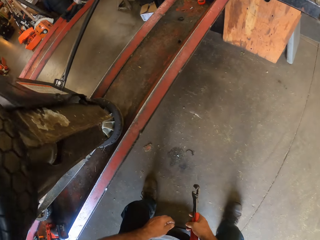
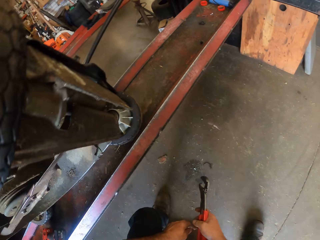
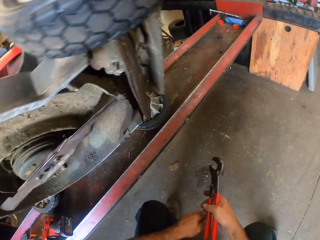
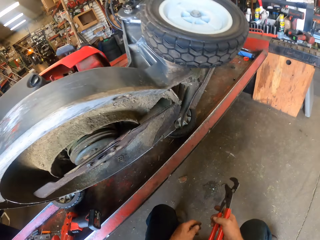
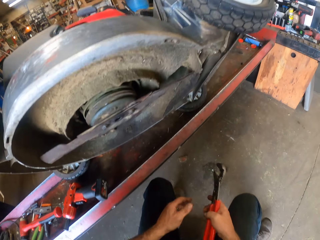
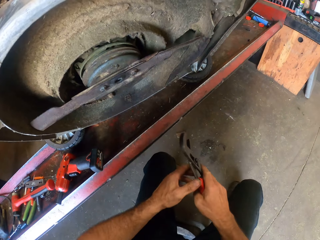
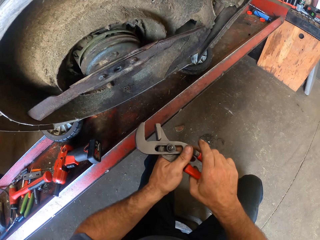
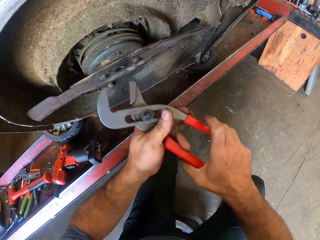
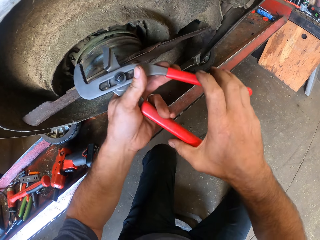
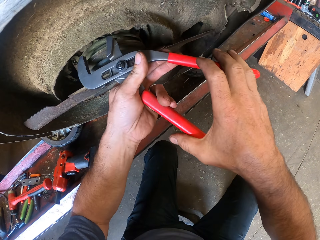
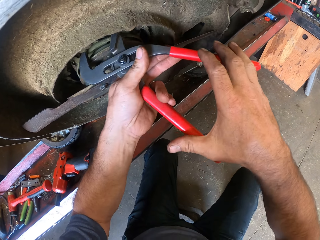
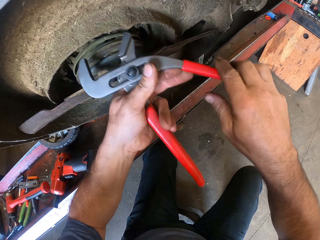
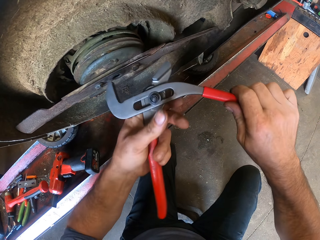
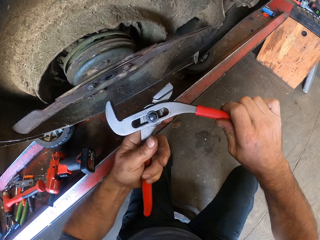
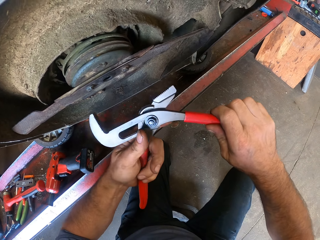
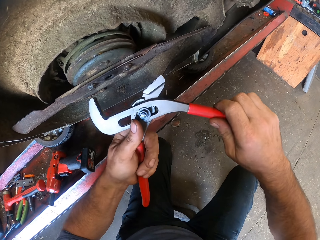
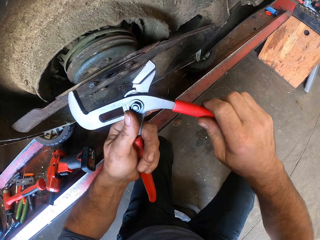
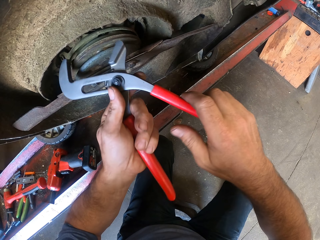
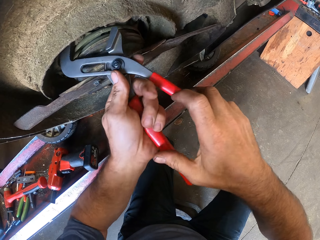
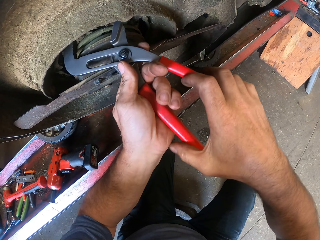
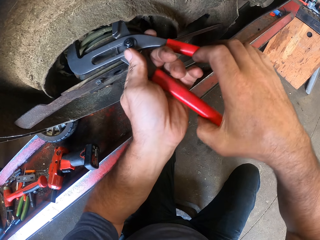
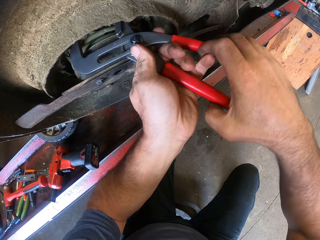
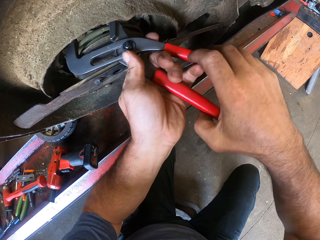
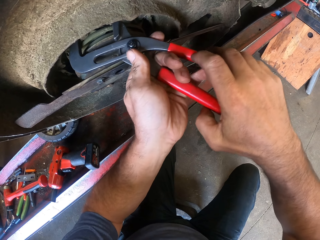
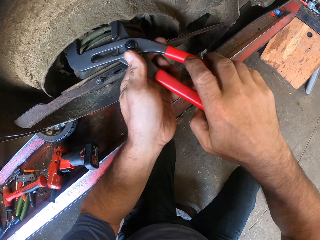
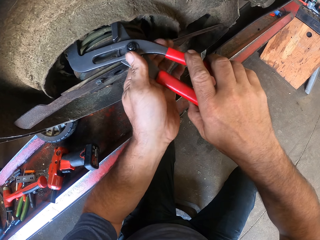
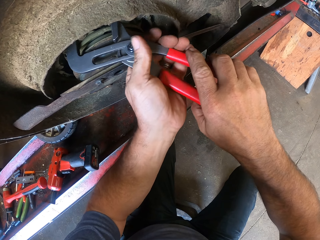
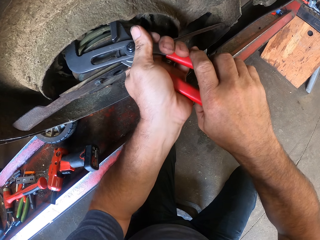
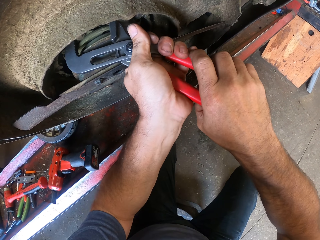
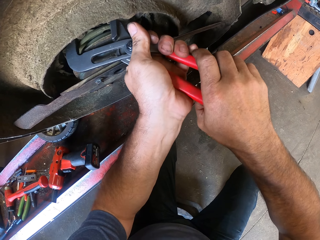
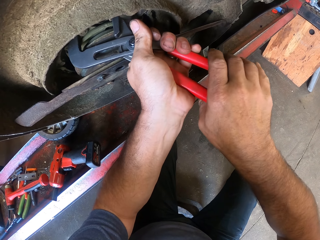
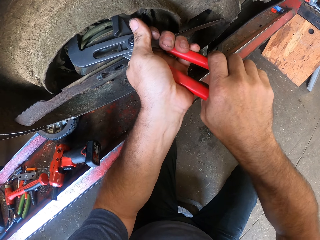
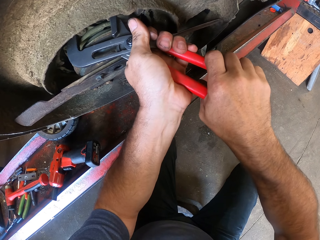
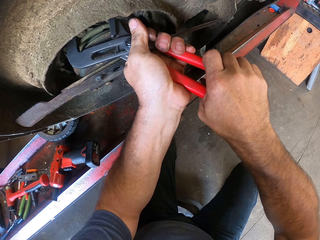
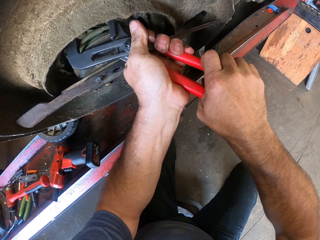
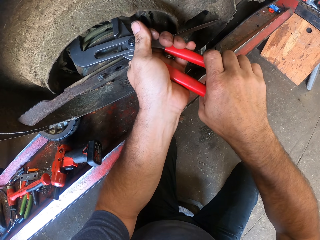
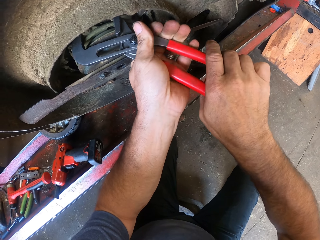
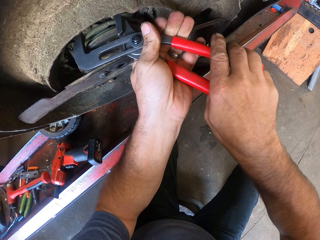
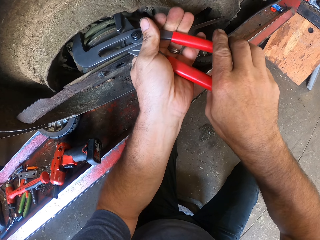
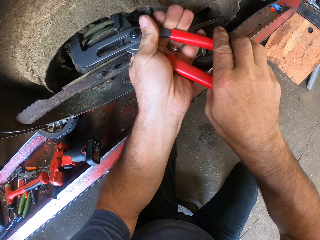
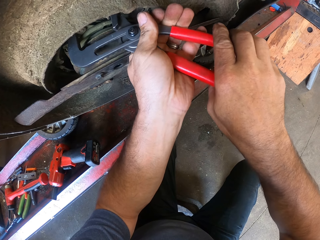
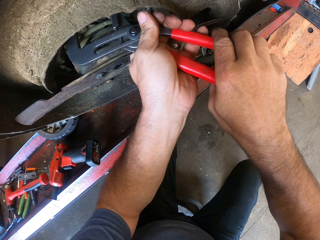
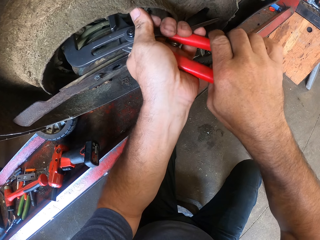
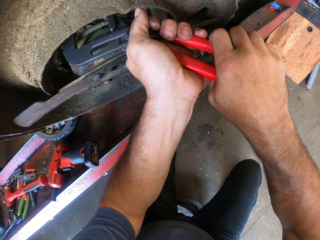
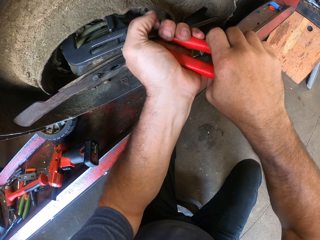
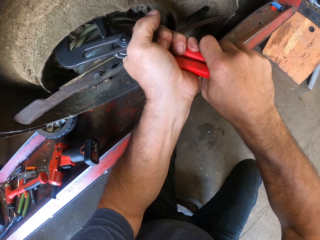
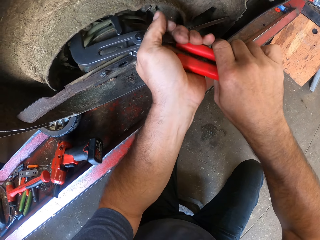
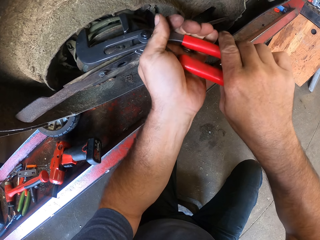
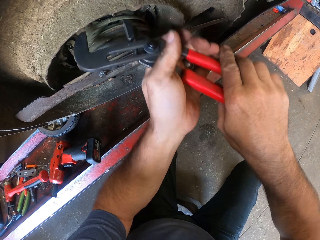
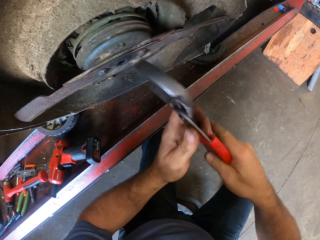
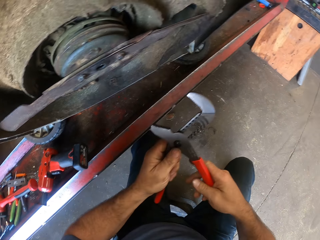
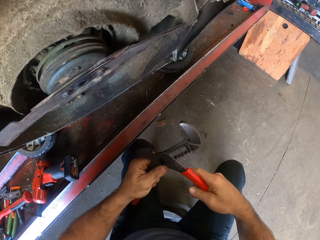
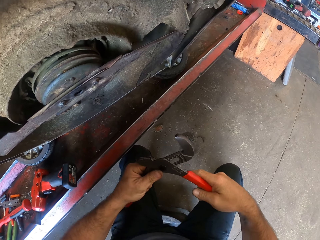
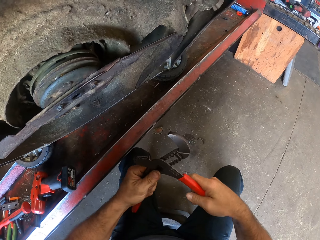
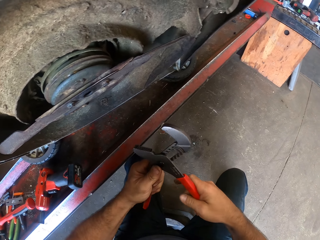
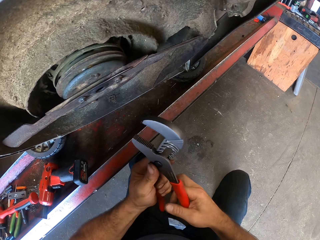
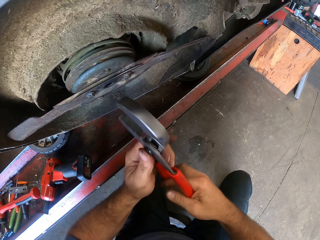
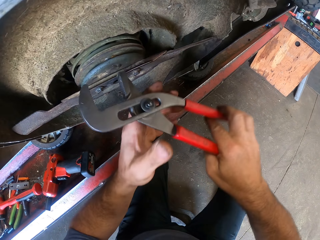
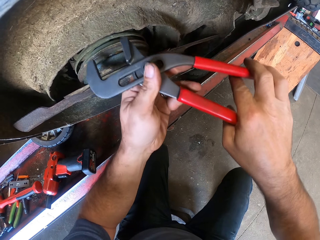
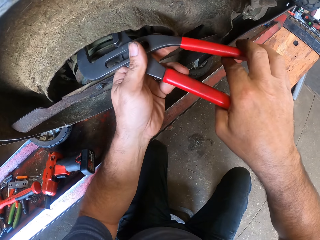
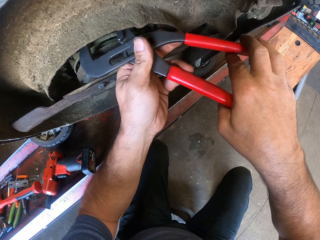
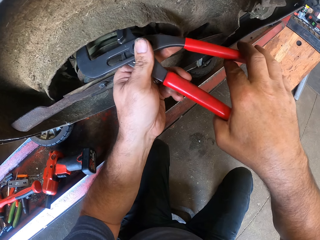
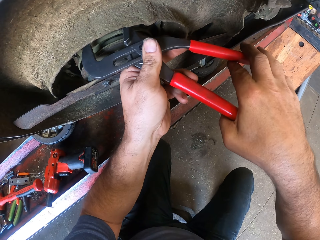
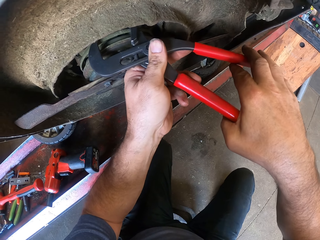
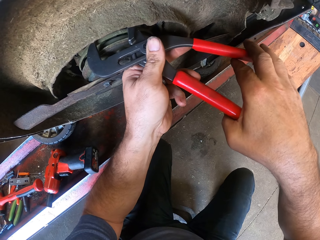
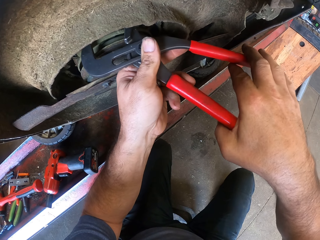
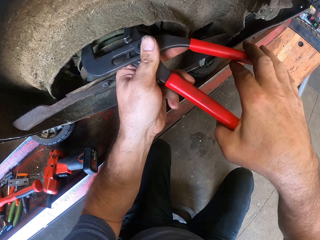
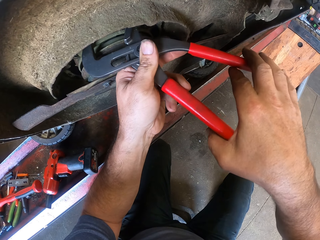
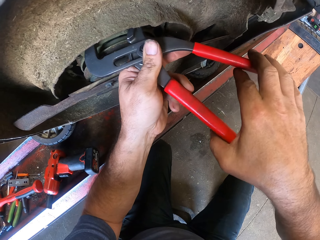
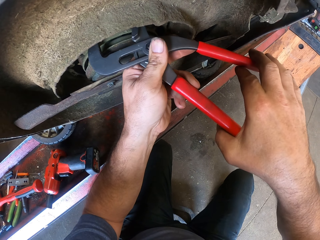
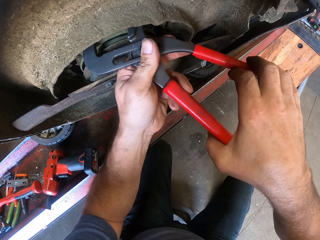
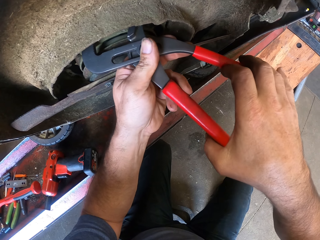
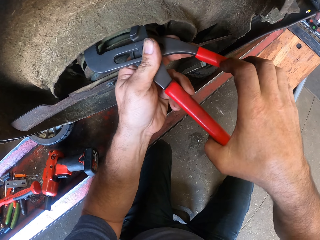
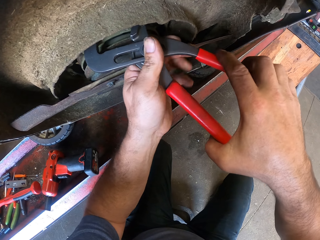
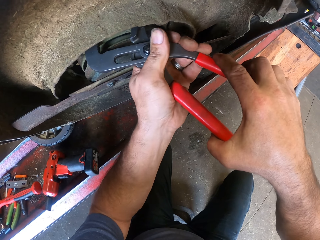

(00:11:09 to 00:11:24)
The camera wearer sits down on the stool. He holds the plier with both hands. He adjusts the plier. He loosens a bolt on the cutting blade with the plier. He adjusts something using the plier. He removes the plier from the cutting blade. He adjusts something using the plier. He loosens the bolt on the cutting blade with the plier.

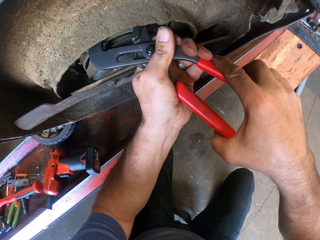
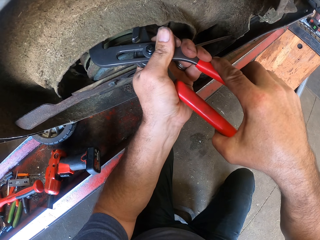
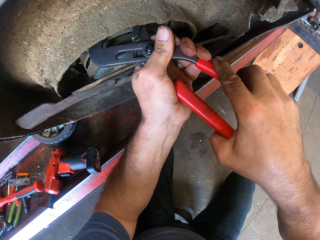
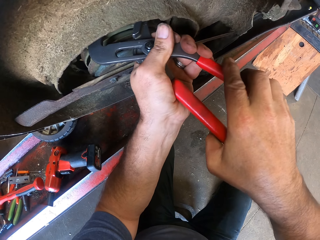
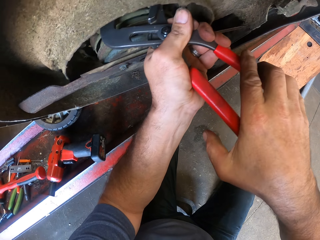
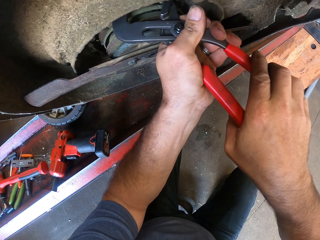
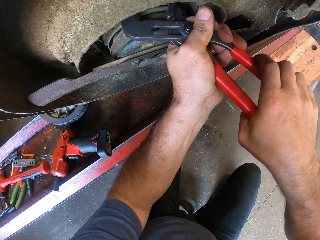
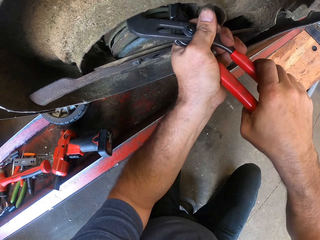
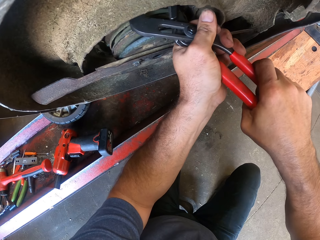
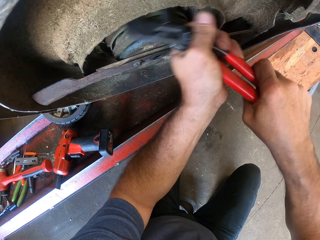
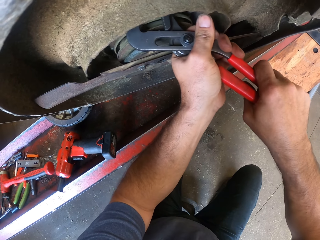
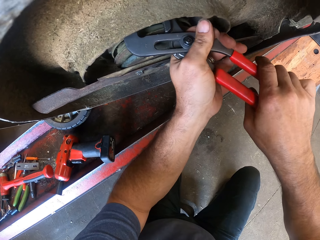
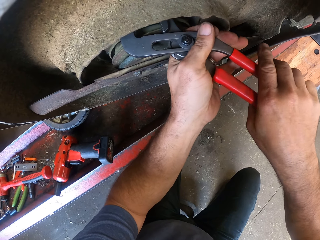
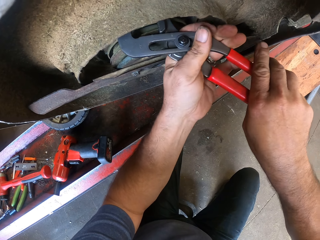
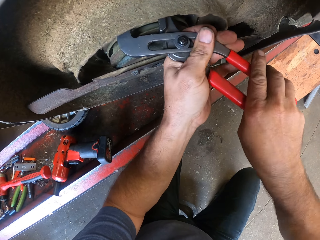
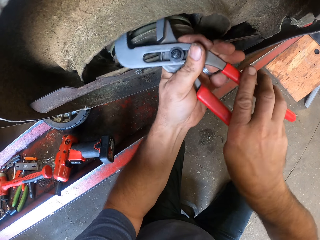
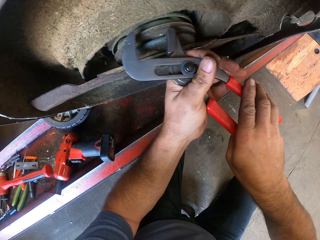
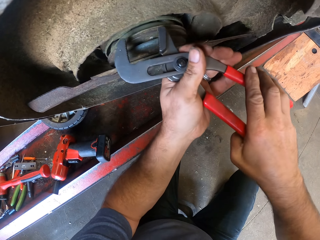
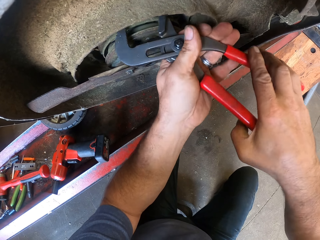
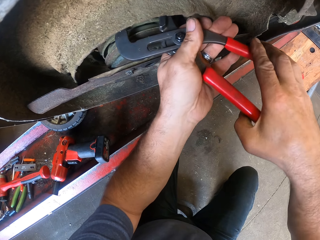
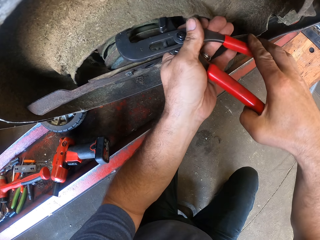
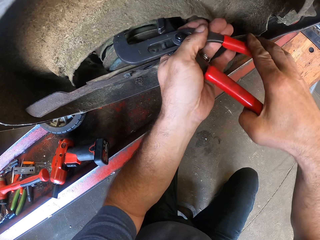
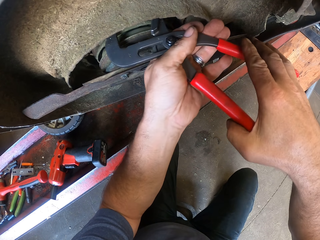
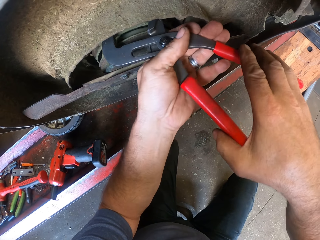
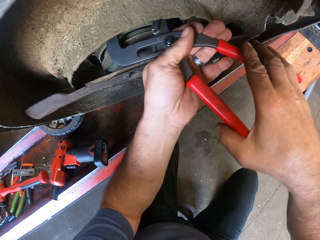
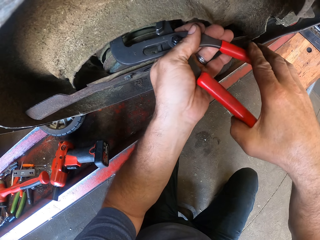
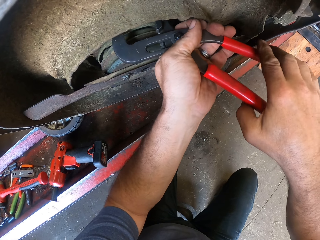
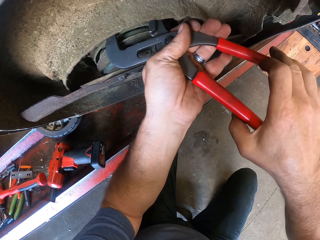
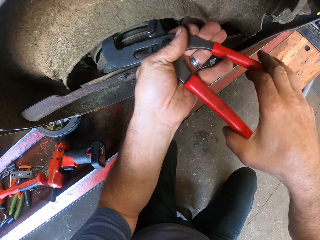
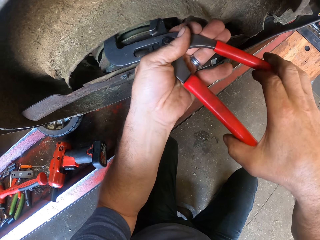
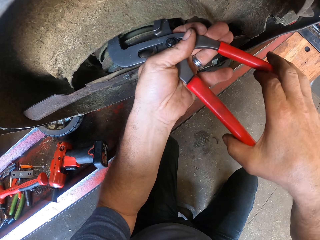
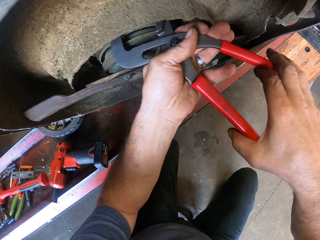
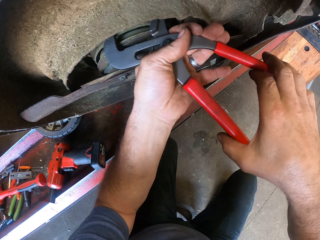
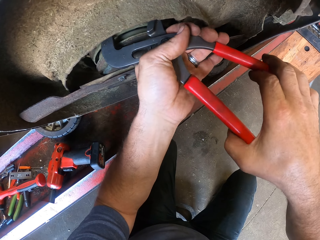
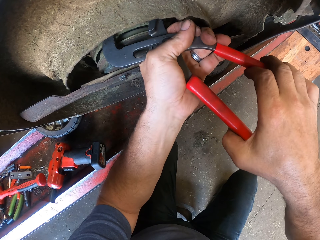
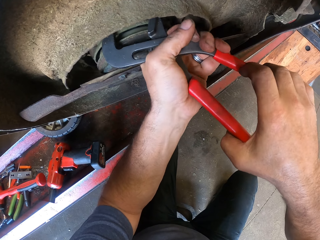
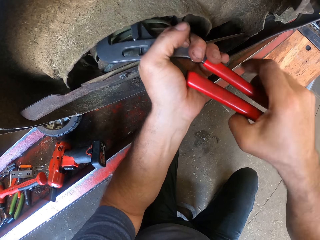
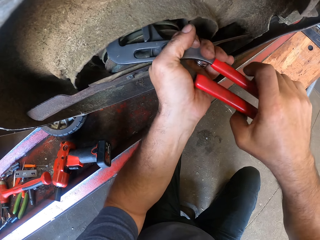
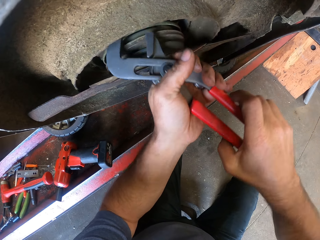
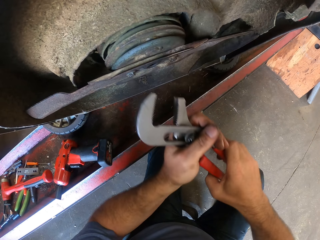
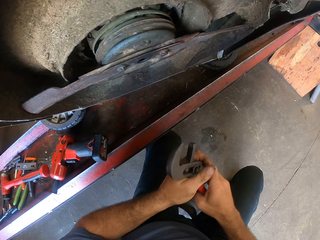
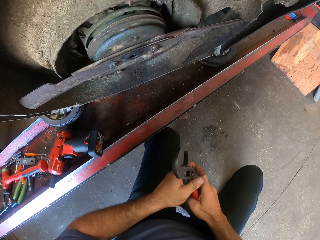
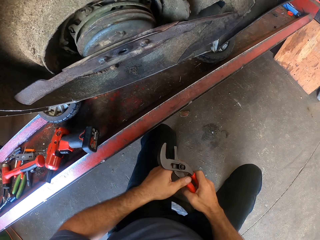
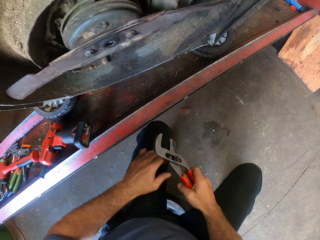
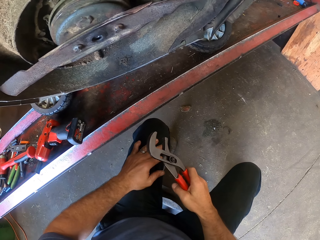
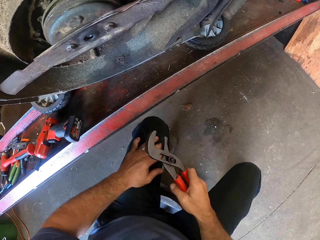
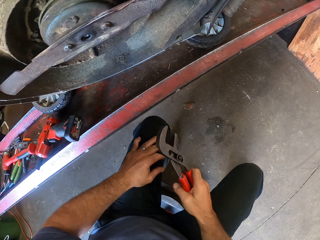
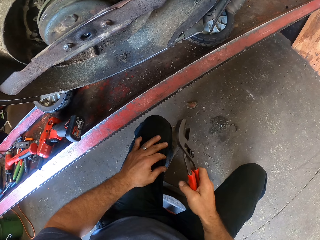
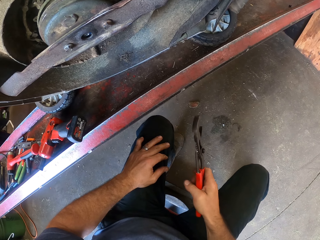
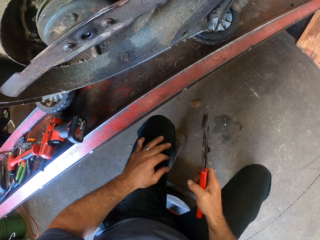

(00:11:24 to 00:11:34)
The camera wearer removes the plier. They put a hand on the lap.
